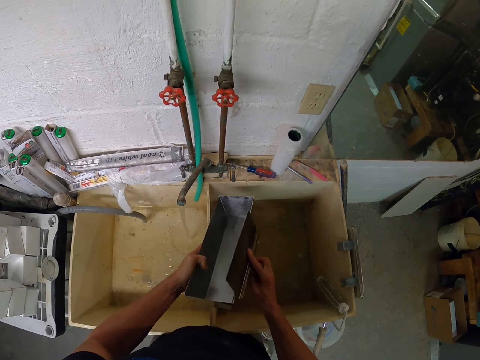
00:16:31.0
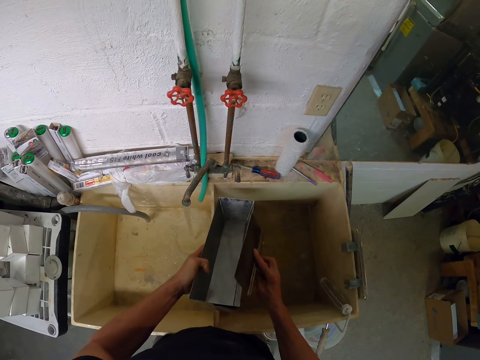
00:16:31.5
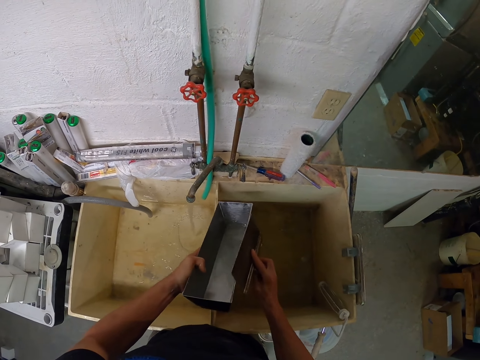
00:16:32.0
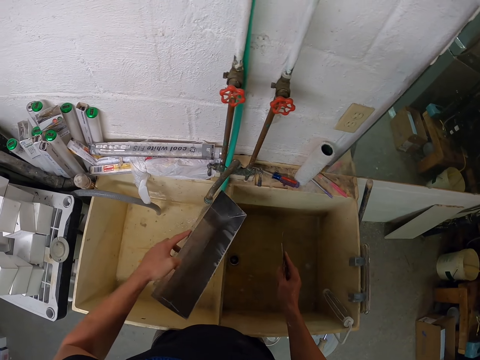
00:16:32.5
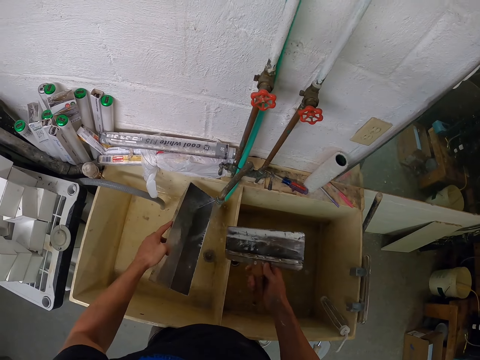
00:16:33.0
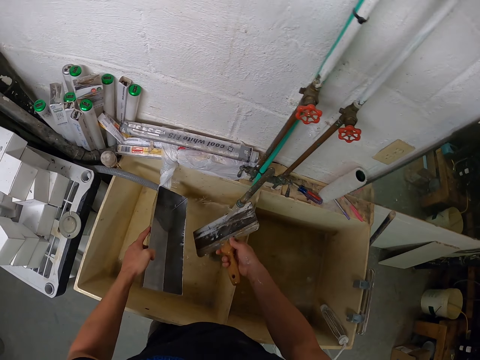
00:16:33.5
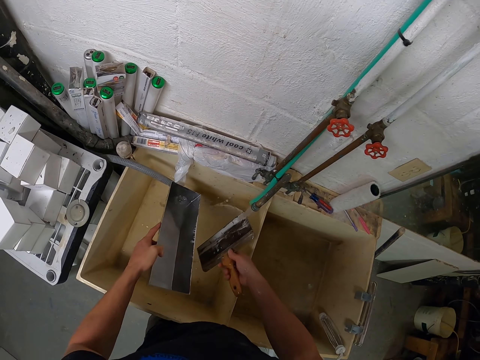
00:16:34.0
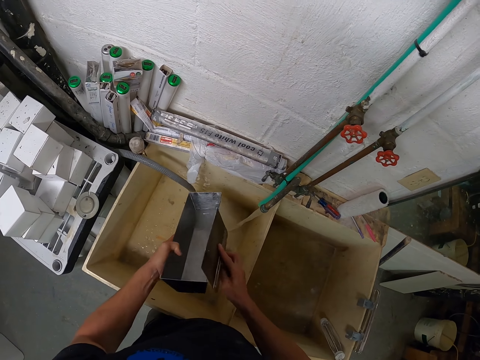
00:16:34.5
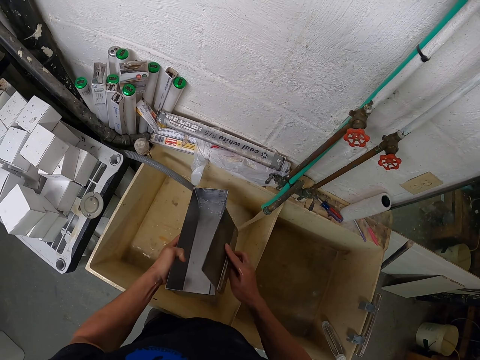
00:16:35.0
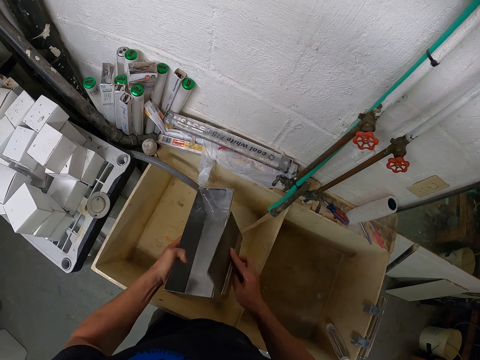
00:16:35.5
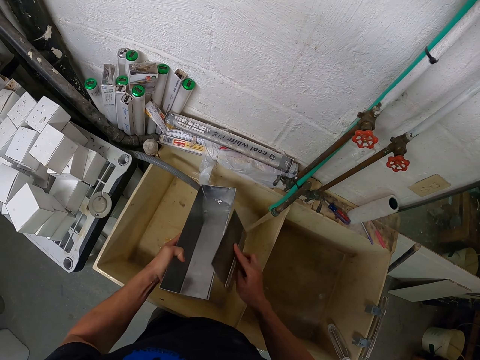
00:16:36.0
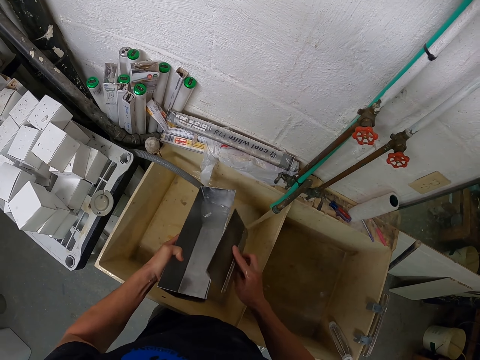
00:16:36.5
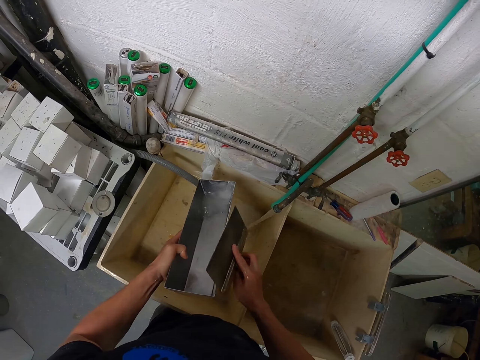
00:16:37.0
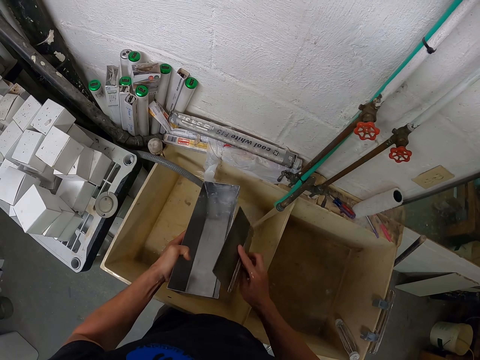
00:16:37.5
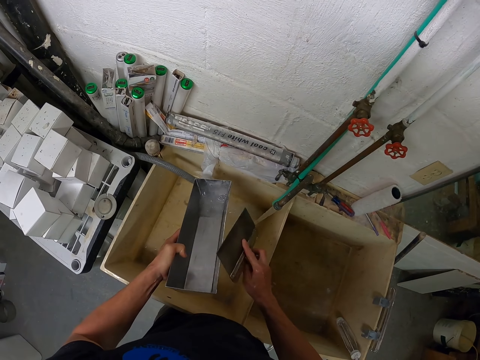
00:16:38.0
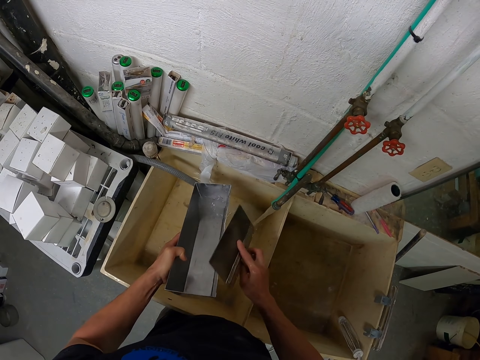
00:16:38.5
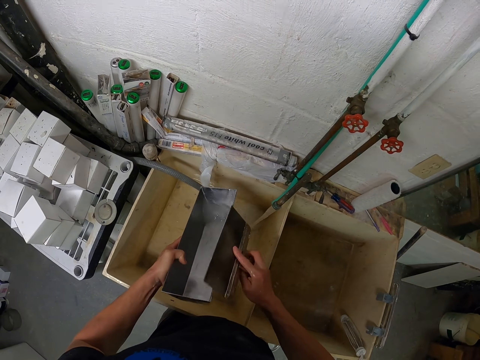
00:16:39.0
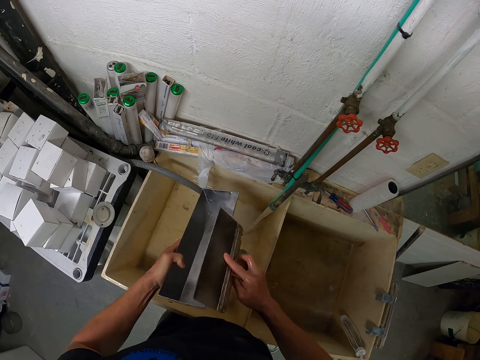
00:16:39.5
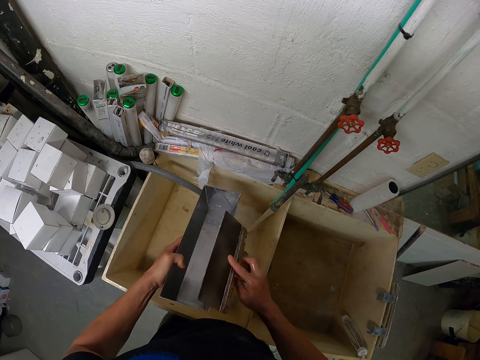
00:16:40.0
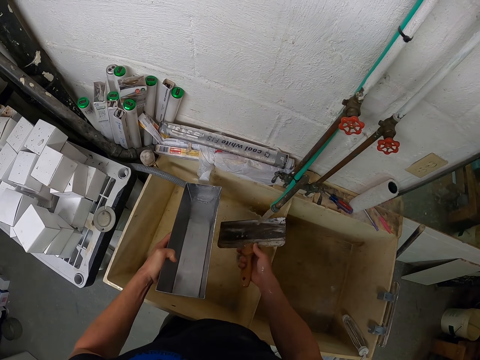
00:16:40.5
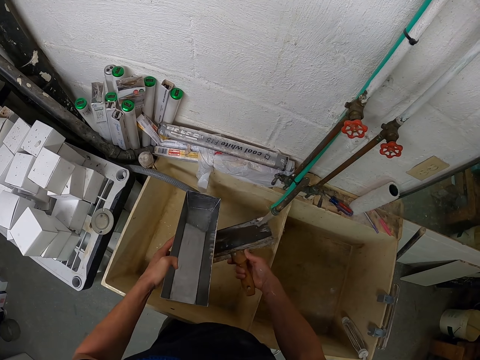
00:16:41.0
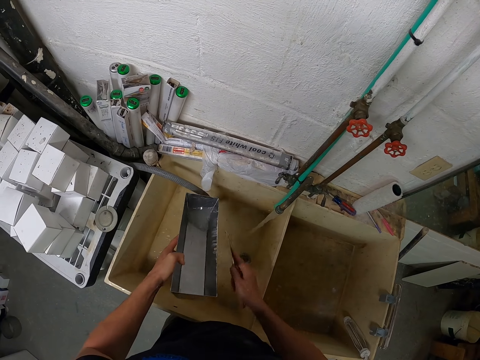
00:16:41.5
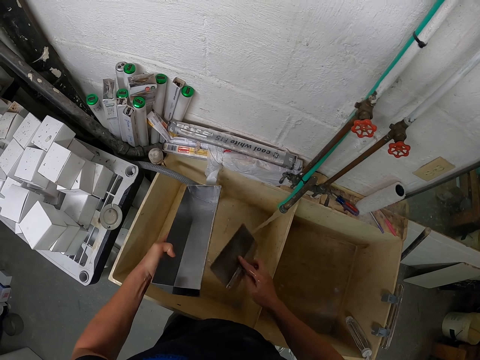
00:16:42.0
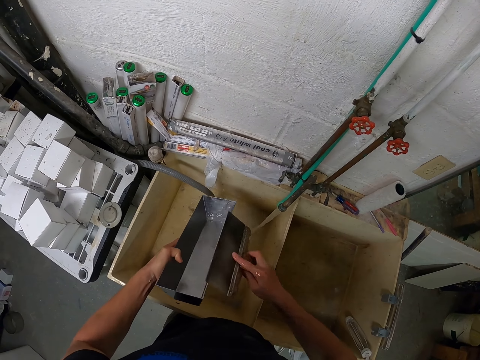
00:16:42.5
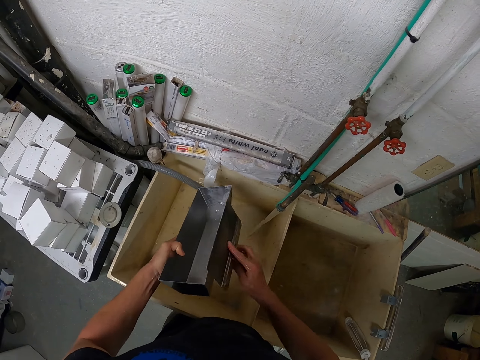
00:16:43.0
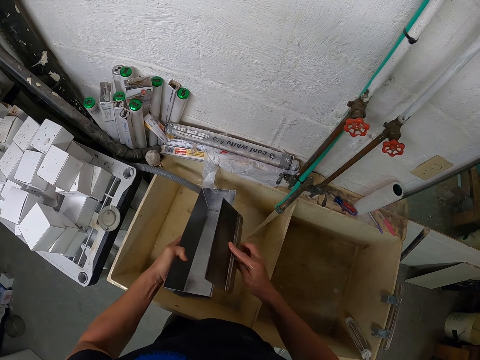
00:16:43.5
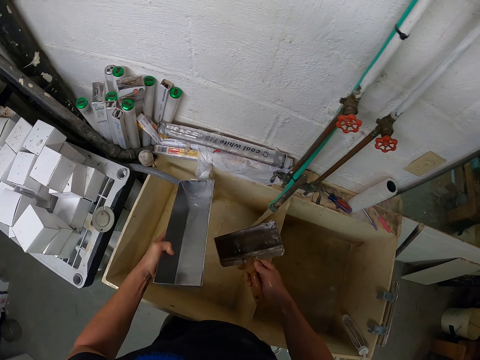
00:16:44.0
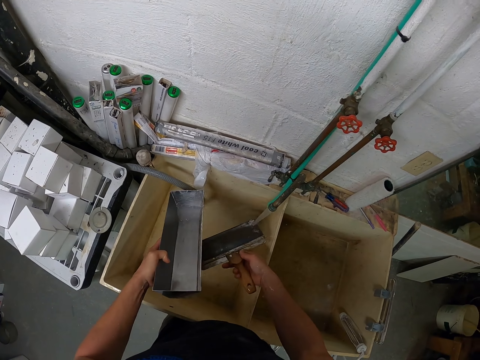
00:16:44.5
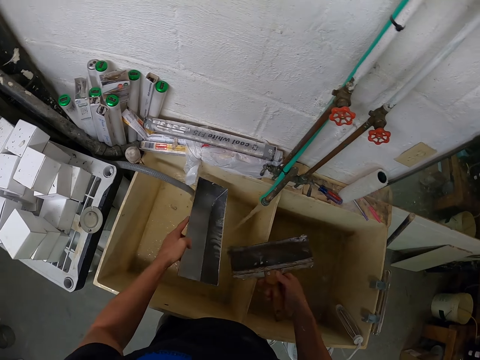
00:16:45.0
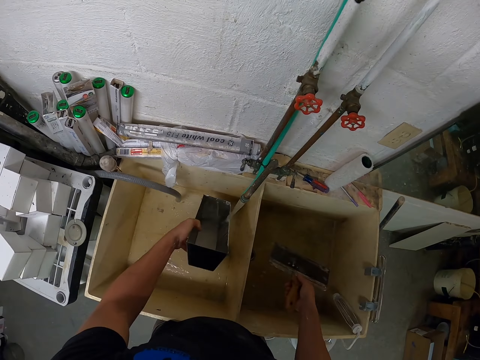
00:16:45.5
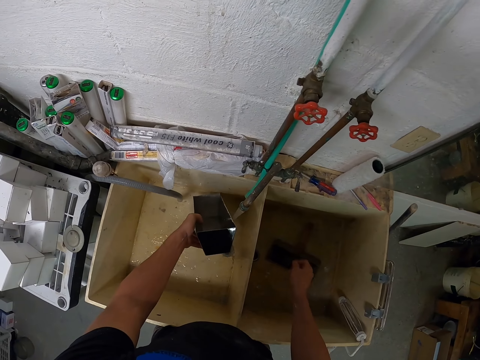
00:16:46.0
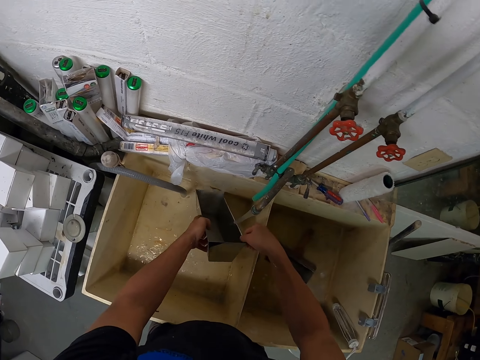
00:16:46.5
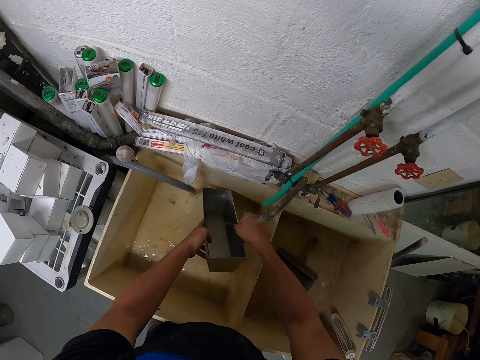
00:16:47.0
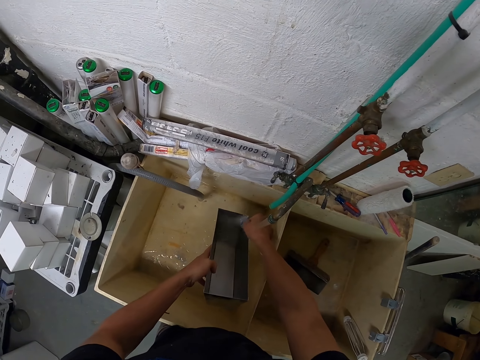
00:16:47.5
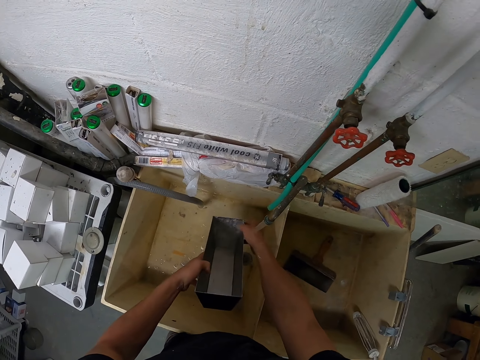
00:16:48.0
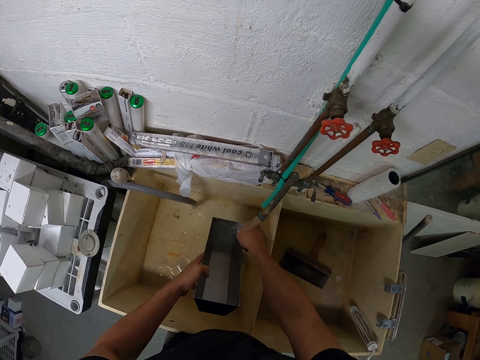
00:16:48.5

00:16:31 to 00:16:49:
The camera wearer washes a plastering trowel with water from the tap. They rub the plastering trowel on the stainless steel mud pan. They wash the plastering trowel with water from the tap. They rub the plastering trowel on the stainless steel mud pan. They wash the plastering trowel with water from the tap, put the plastering trowel into the sink and wash the stainless steel mud pan.

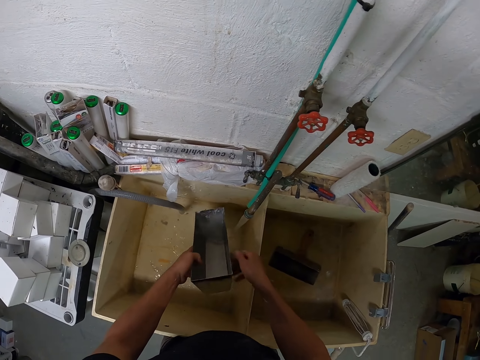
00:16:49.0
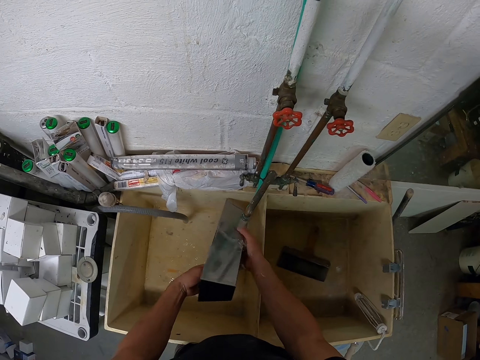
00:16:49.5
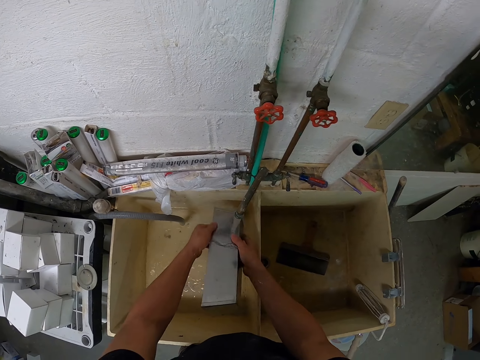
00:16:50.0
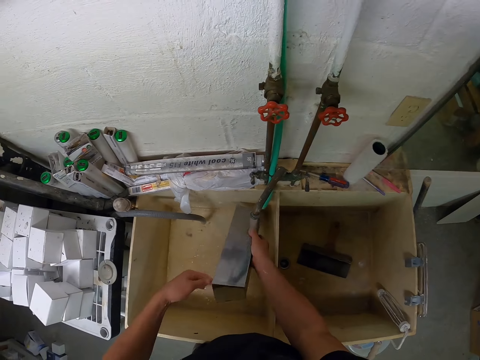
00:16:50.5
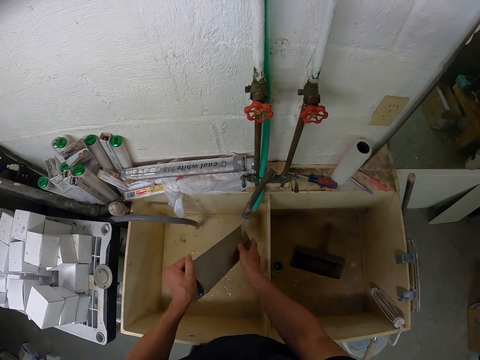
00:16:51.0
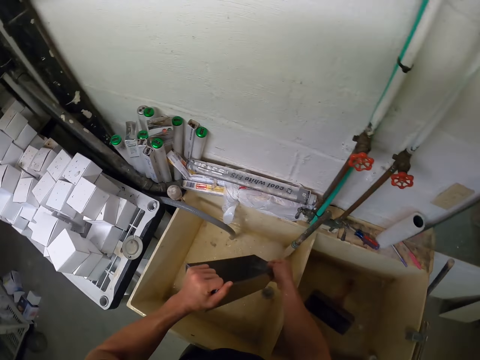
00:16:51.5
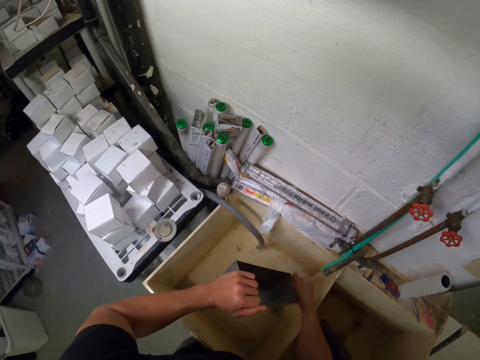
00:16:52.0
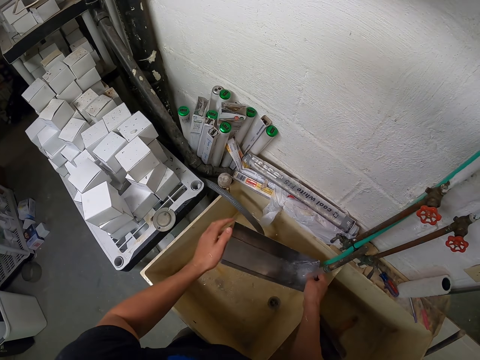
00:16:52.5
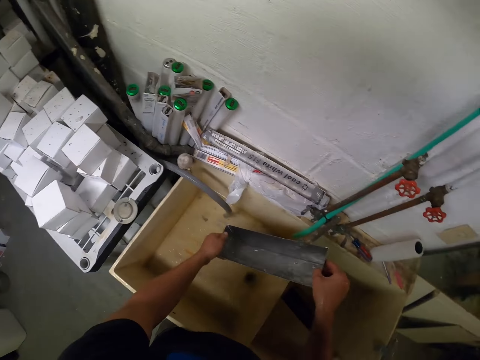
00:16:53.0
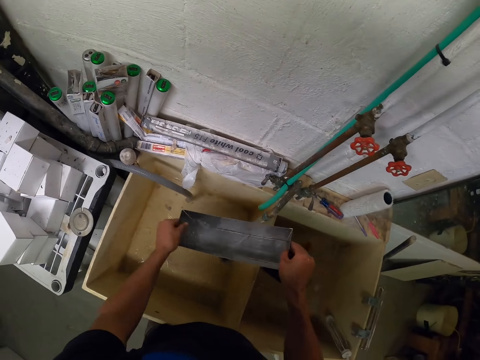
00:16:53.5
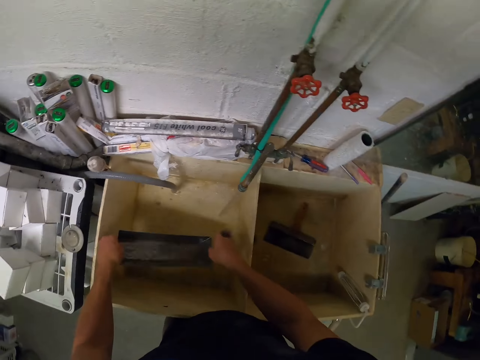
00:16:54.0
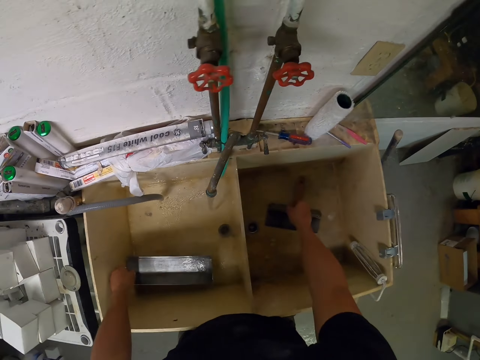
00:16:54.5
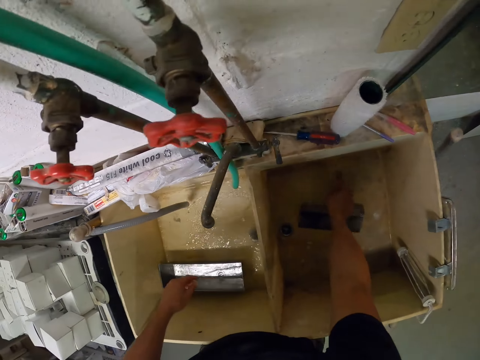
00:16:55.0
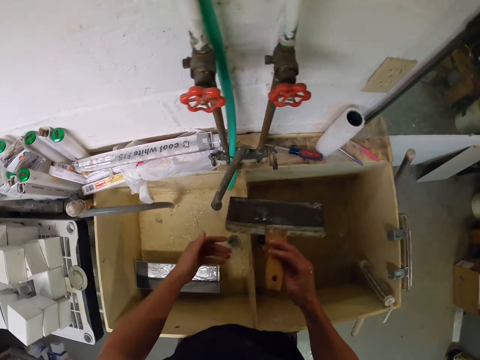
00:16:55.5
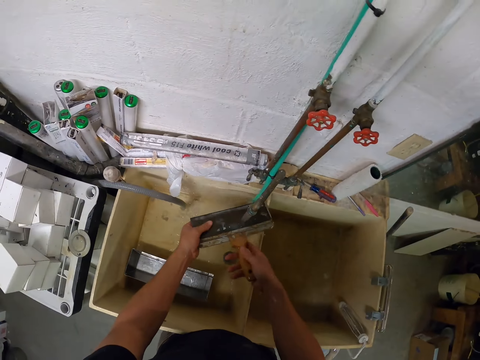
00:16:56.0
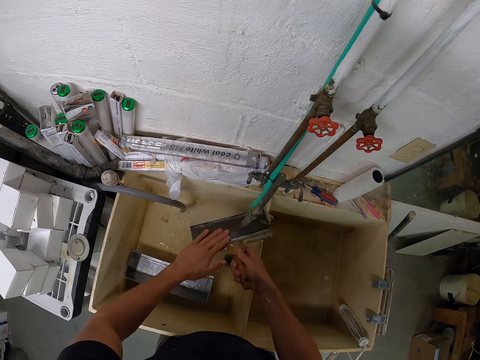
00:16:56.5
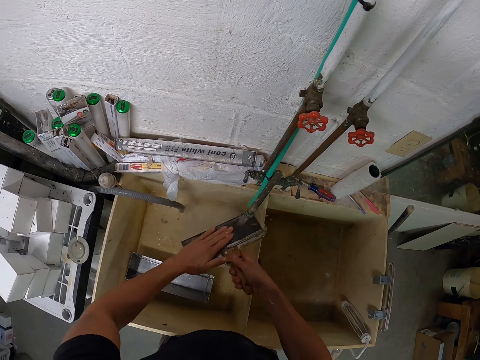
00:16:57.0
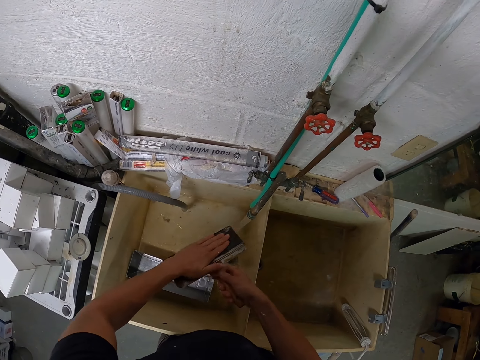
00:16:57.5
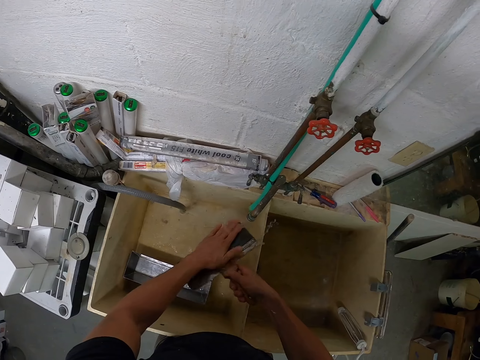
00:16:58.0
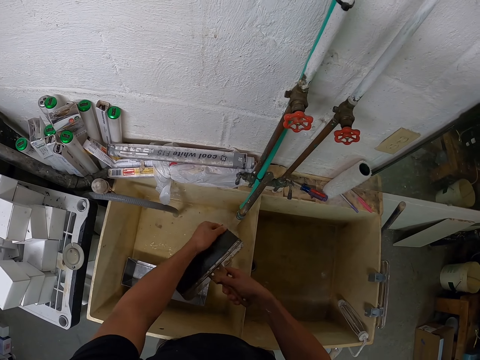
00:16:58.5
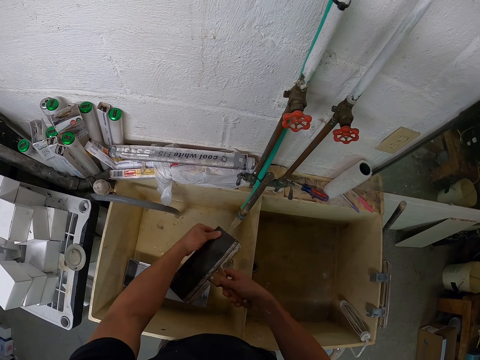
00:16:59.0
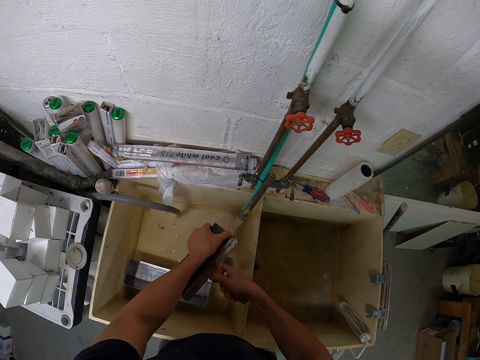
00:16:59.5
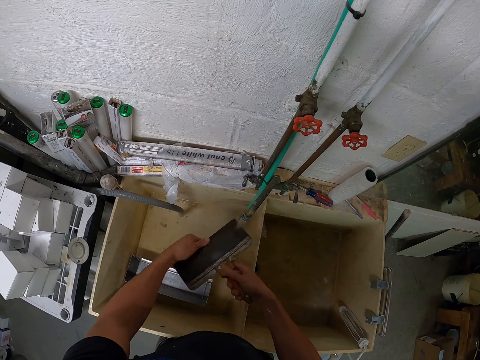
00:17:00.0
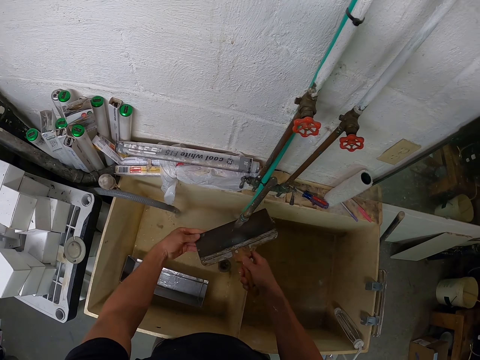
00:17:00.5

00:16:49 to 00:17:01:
The camera wearer places a stainless steel mud pan into the sink. They take a plastering trowel into the sink and wash the plastering trowel with water from the tap.
